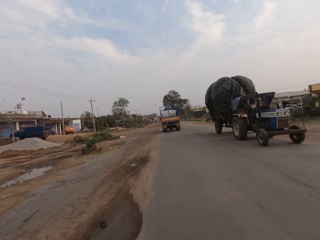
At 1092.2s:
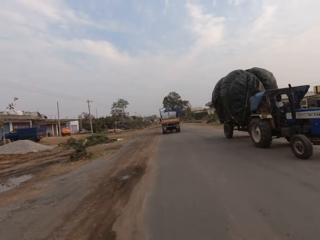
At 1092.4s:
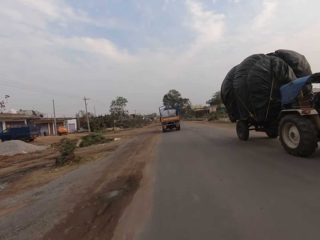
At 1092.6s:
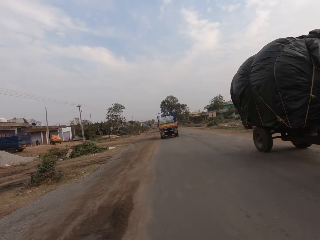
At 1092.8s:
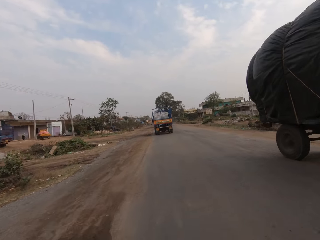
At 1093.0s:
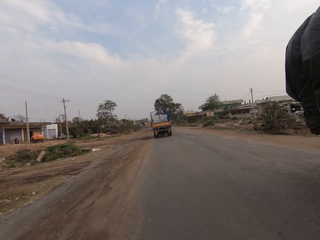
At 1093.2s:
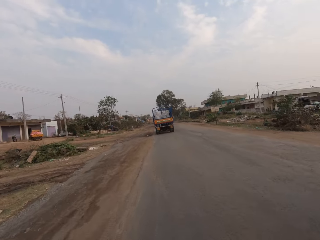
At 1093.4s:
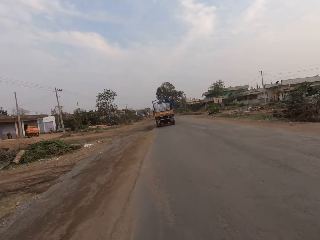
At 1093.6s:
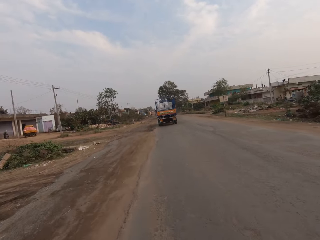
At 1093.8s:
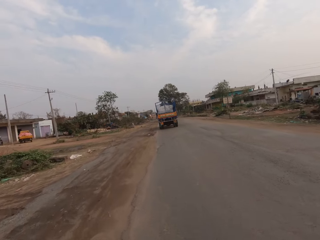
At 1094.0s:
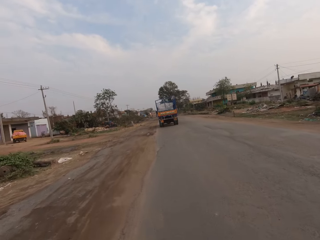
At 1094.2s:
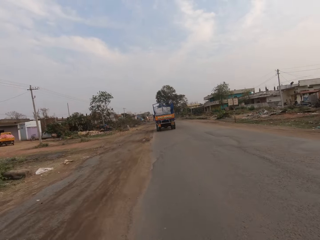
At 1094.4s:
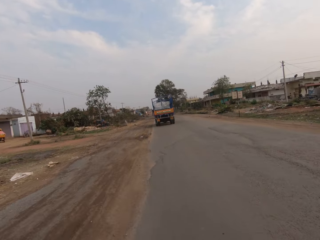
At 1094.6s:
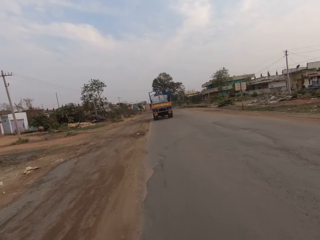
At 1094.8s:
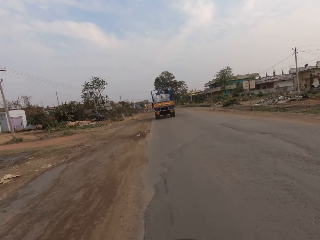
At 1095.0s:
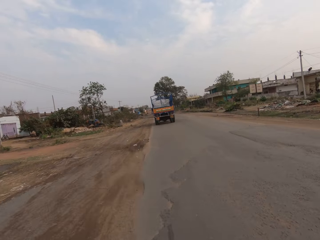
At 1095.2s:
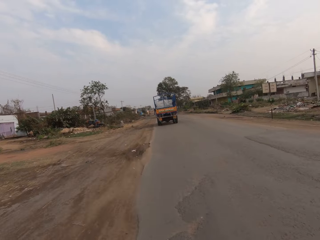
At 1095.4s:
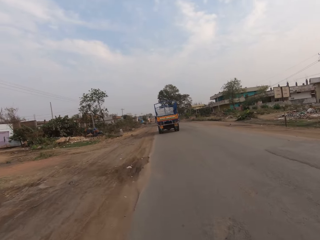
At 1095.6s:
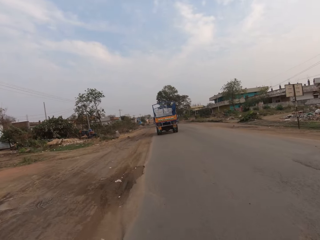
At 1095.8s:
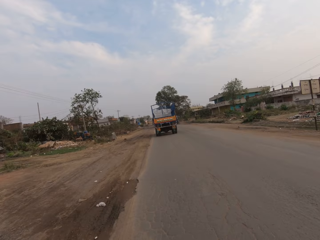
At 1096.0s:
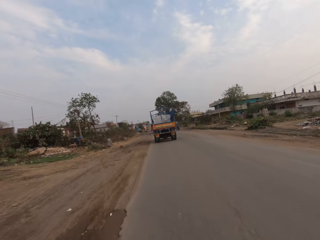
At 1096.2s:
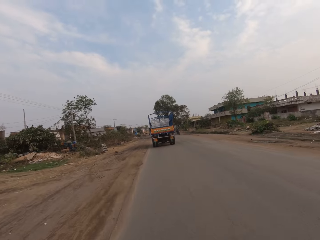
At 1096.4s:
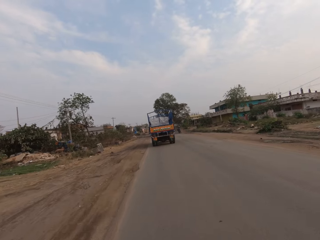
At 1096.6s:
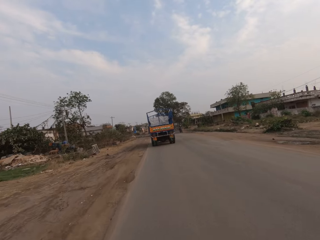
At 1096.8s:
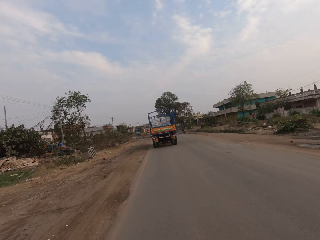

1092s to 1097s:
The camera wearer rides past a truck.

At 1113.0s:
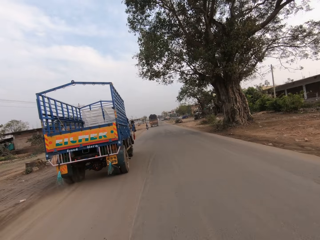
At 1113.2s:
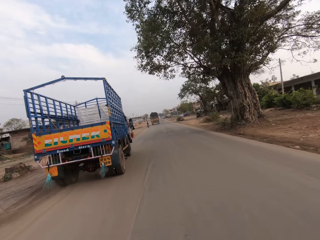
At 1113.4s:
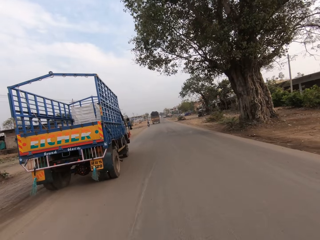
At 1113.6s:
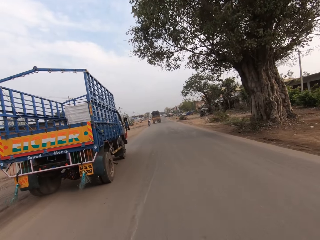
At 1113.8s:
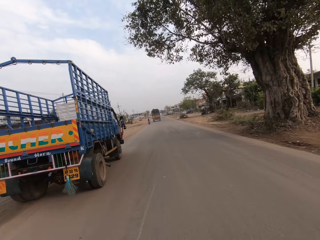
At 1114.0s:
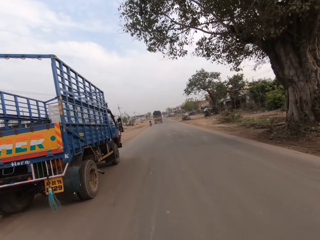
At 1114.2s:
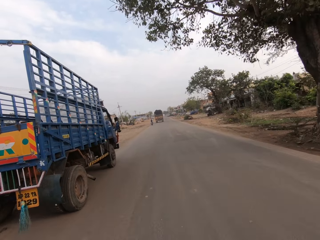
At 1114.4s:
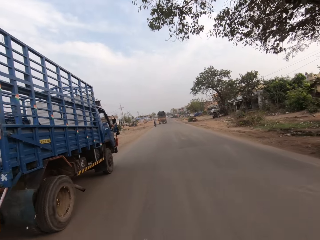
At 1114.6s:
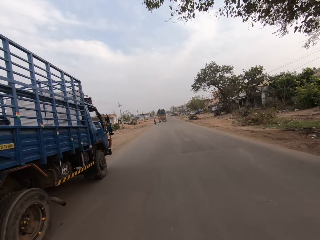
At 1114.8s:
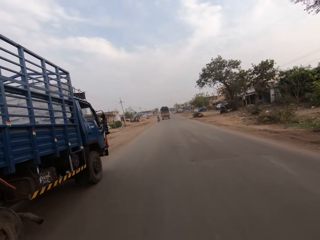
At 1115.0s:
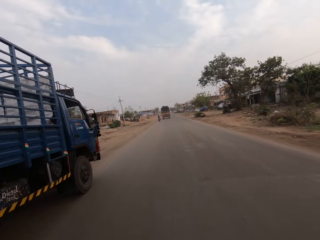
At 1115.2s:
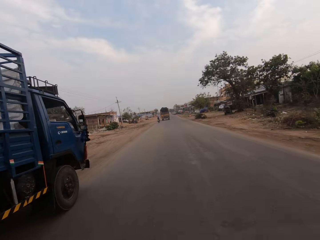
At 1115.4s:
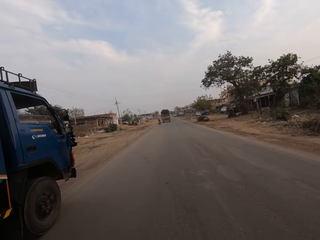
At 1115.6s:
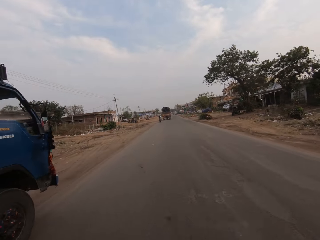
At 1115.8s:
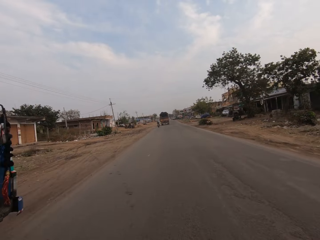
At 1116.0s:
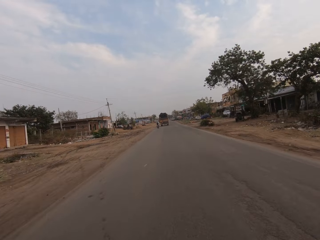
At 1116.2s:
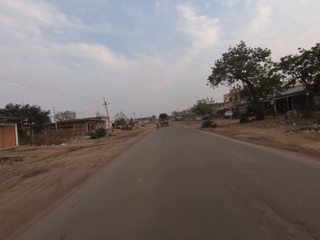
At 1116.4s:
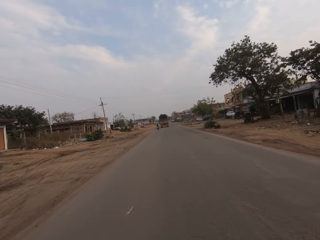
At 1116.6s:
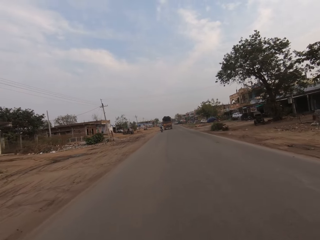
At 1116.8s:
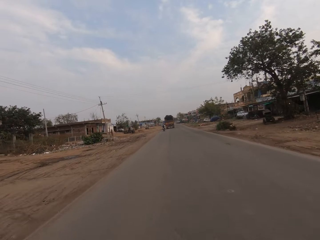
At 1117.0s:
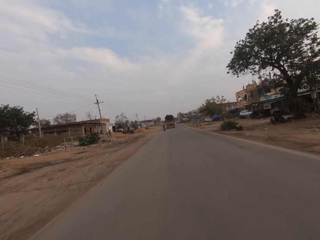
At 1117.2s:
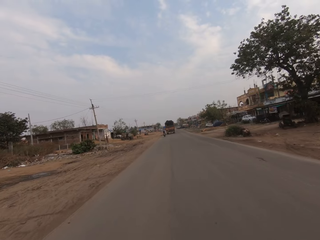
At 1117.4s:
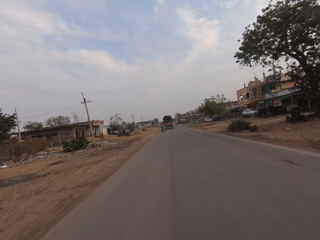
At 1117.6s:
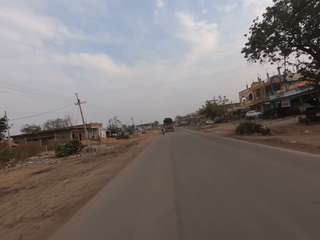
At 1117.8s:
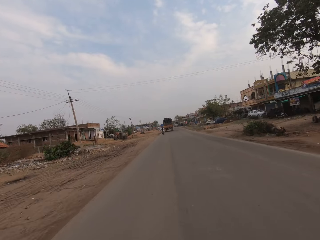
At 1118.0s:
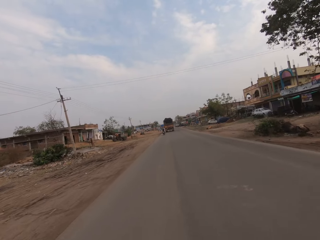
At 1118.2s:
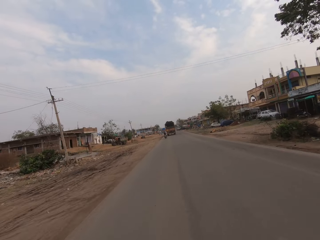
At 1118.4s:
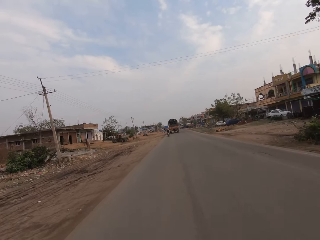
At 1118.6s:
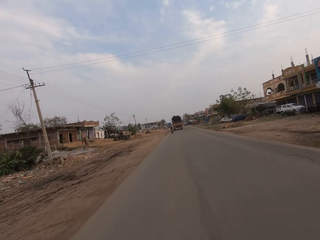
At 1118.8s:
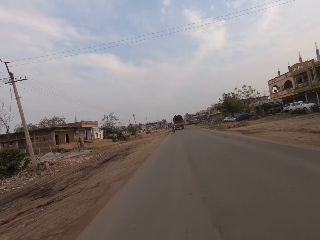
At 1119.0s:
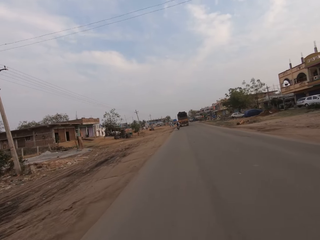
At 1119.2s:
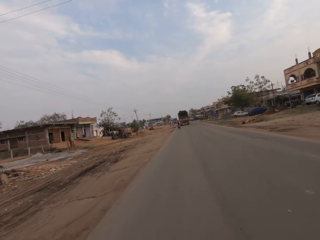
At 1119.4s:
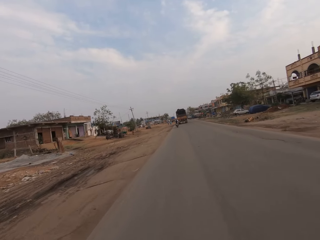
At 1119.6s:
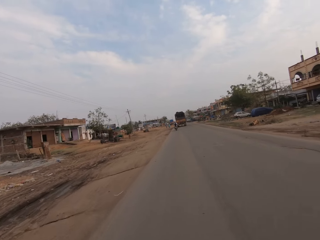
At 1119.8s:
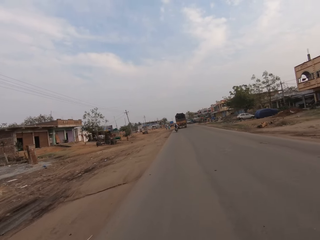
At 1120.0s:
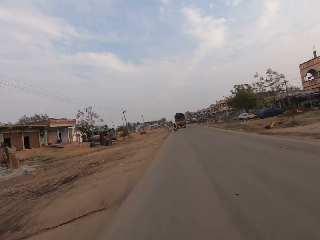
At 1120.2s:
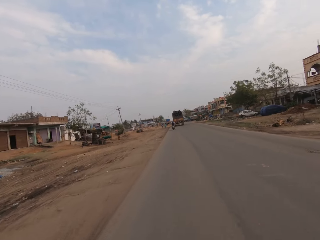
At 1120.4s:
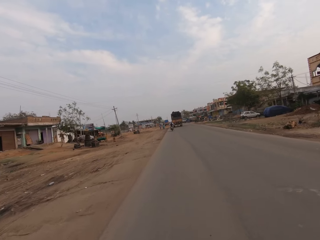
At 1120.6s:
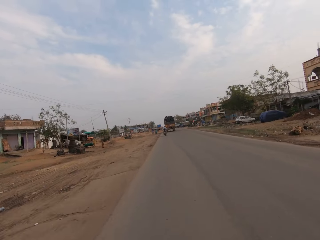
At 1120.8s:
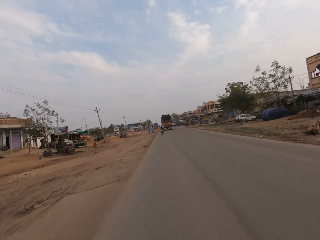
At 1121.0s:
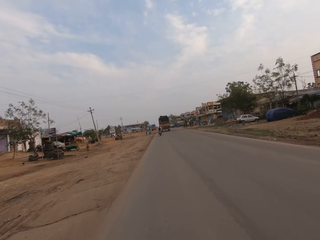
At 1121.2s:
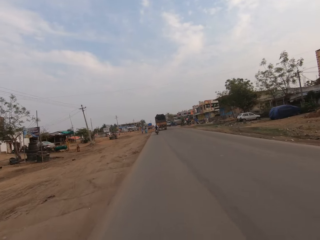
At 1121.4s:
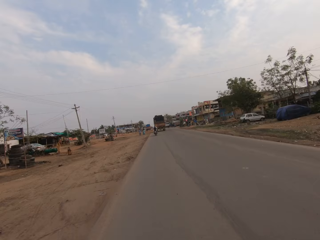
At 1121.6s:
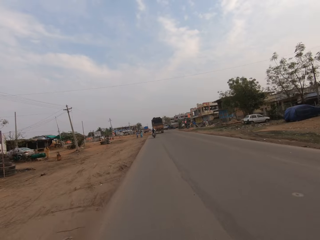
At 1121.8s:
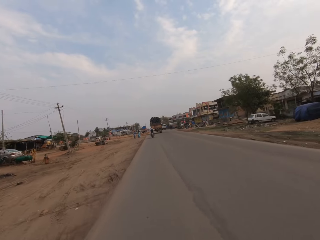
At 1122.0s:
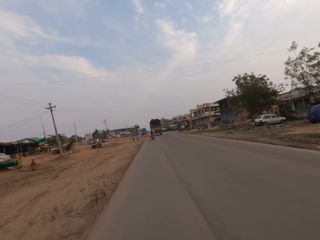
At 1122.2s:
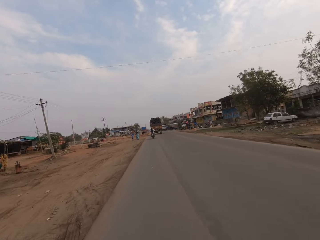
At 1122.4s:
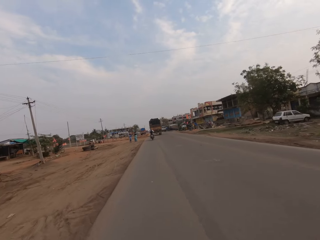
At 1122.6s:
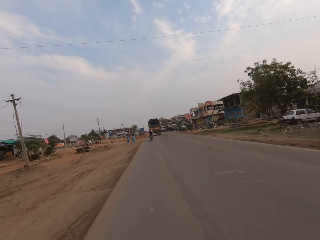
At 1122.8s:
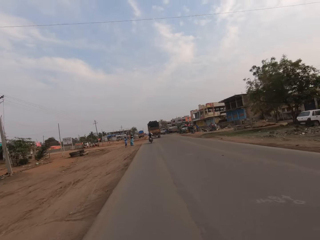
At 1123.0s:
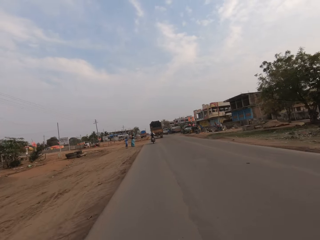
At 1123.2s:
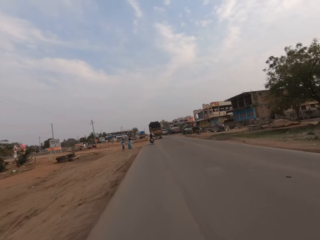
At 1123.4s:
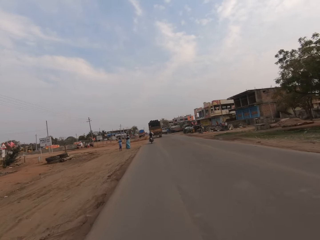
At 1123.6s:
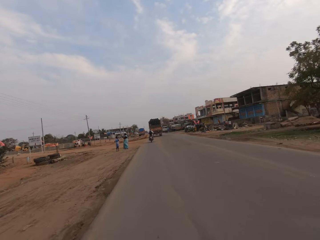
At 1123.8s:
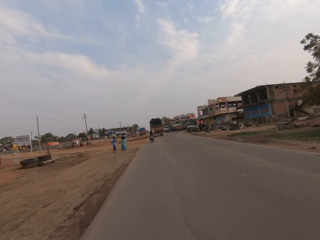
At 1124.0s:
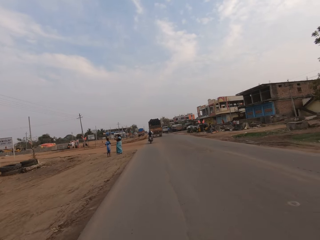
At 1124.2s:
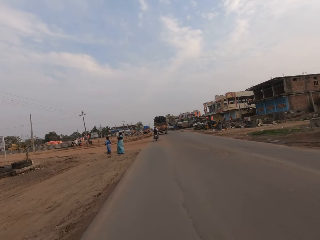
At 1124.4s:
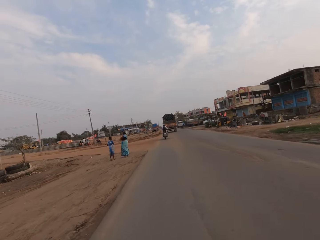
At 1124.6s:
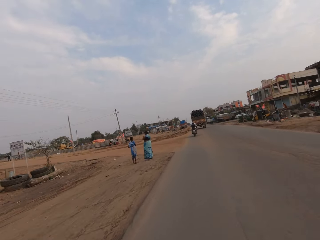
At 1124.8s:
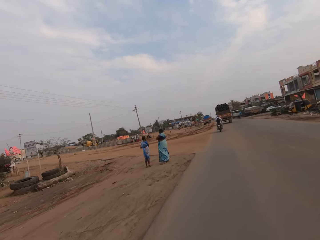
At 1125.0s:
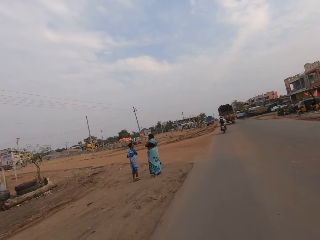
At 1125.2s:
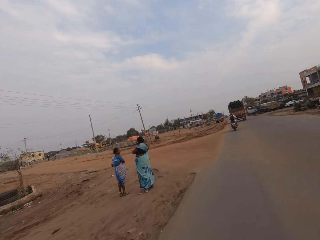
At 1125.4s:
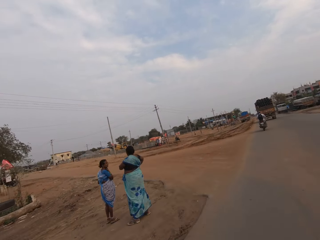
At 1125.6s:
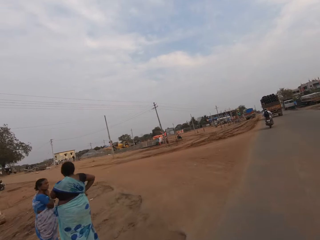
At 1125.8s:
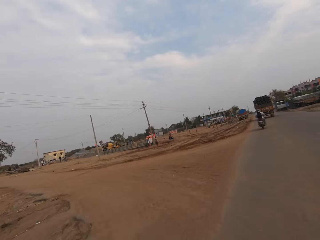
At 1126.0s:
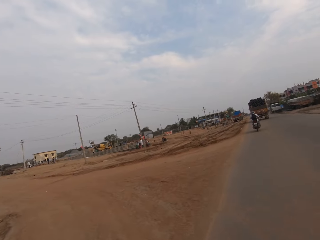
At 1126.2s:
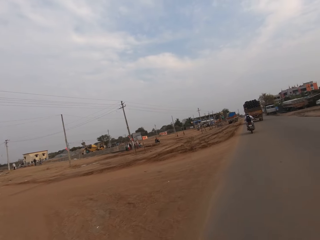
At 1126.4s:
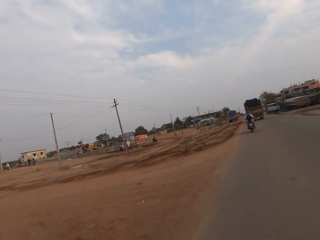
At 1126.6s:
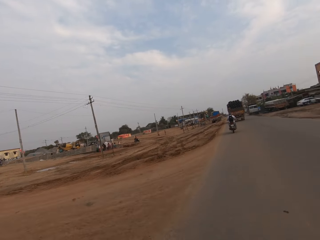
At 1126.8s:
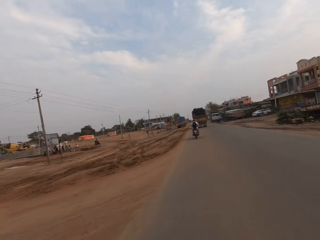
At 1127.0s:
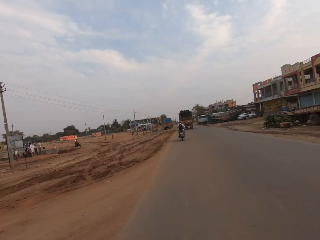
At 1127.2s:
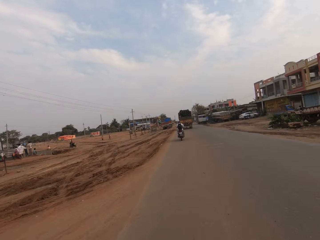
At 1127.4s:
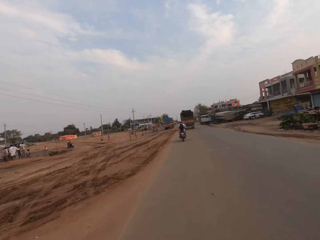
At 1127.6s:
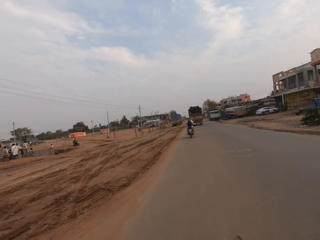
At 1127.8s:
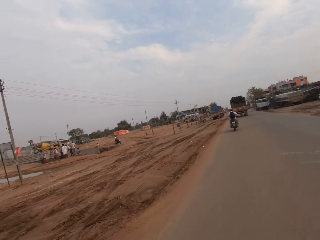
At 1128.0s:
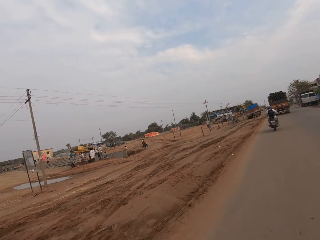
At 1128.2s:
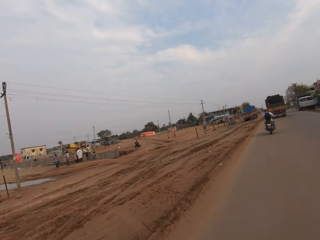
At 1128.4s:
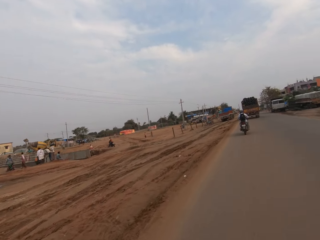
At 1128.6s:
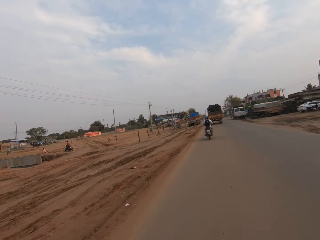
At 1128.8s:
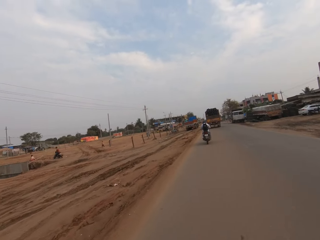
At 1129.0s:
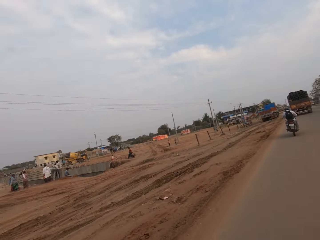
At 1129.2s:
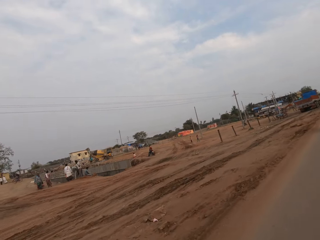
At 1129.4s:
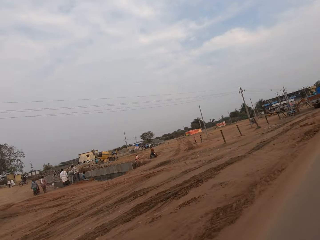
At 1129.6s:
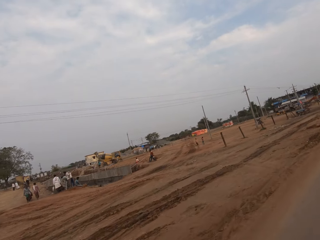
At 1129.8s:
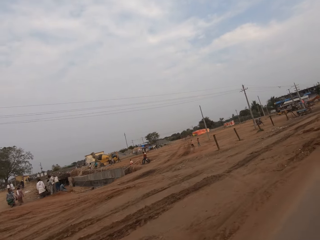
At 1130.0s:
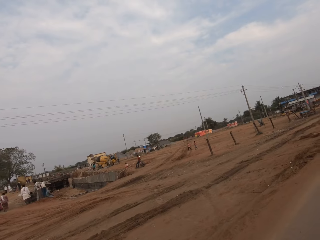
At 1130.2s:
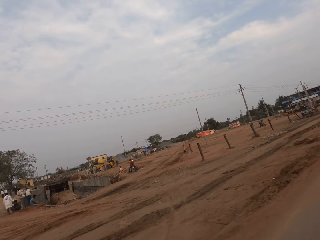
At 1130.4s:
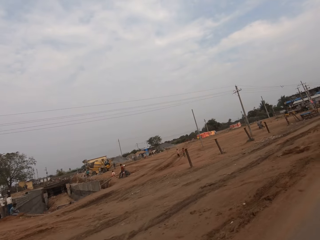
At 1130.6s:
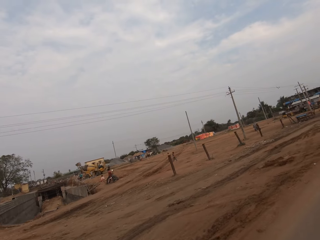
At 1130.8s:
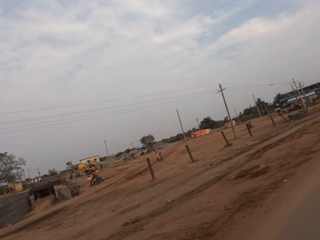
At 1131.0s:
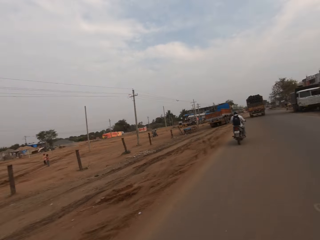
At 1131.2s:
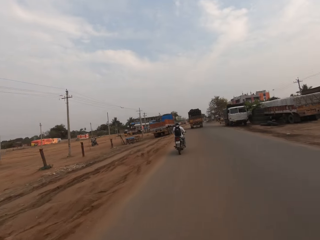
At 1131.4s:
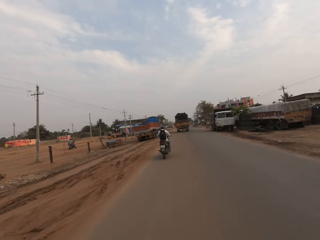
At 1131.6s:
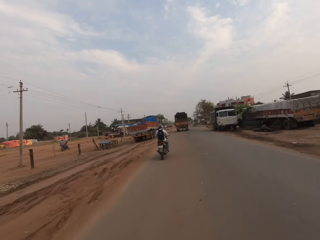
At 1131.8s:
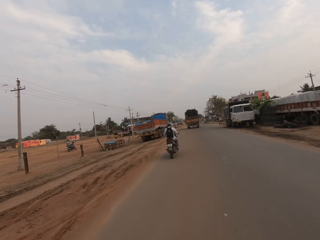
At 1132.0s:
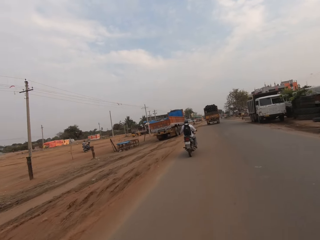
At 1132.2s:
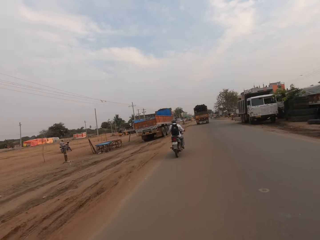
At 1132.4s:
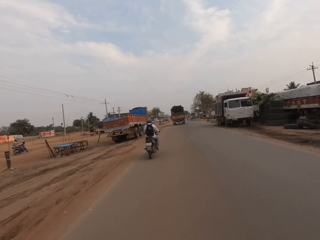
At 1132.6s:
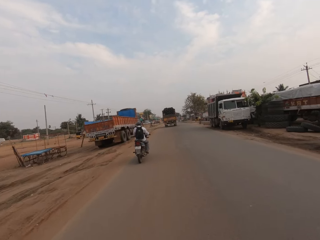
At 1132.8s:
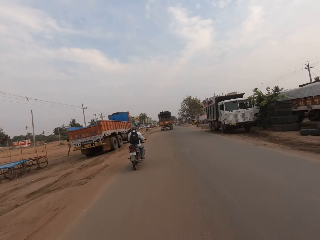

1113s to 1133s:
The camera wearer overtakes a lorry on the road. They ride along a highway. They look around.
